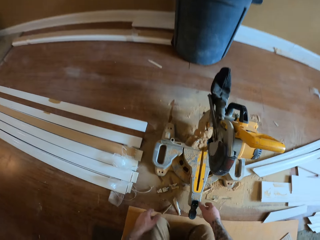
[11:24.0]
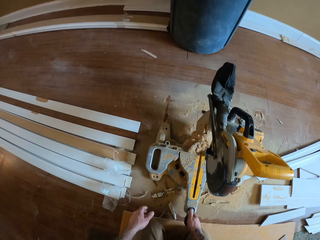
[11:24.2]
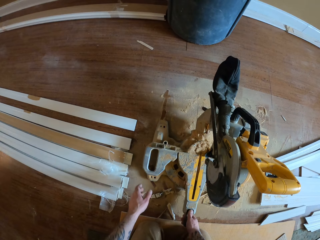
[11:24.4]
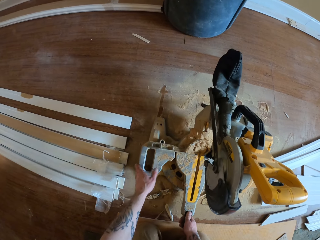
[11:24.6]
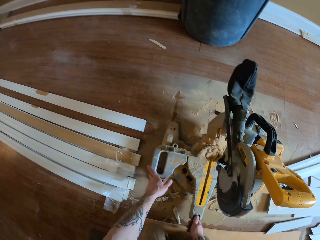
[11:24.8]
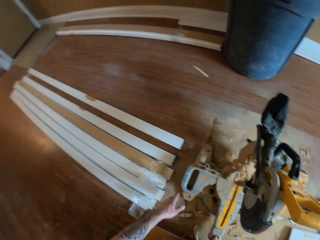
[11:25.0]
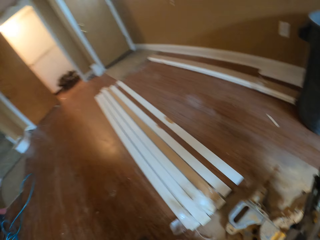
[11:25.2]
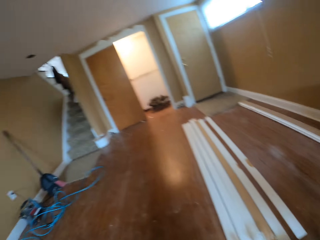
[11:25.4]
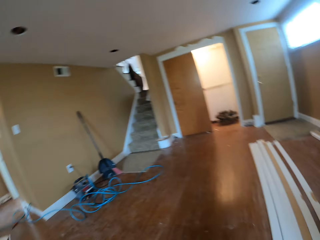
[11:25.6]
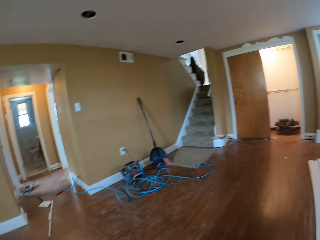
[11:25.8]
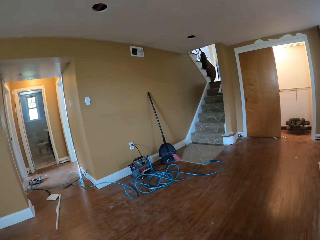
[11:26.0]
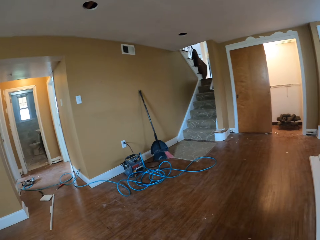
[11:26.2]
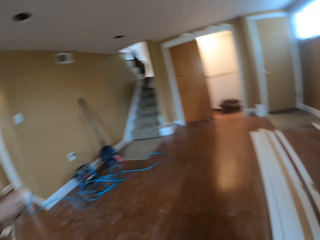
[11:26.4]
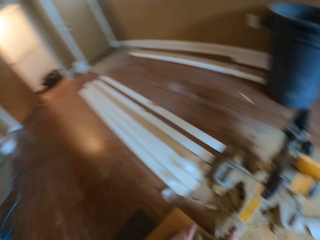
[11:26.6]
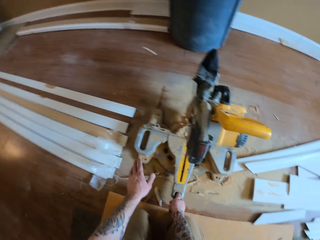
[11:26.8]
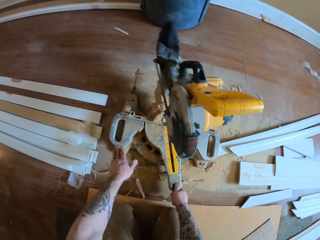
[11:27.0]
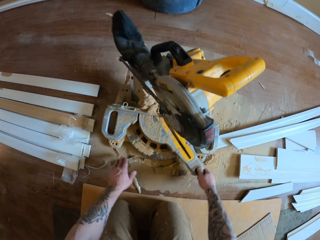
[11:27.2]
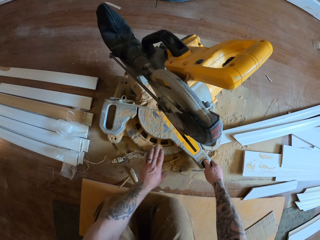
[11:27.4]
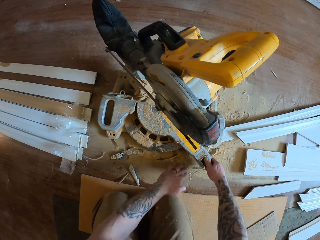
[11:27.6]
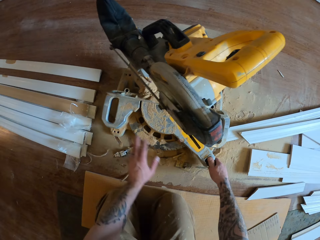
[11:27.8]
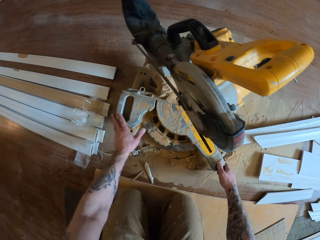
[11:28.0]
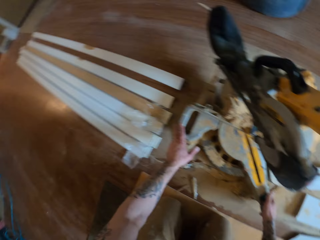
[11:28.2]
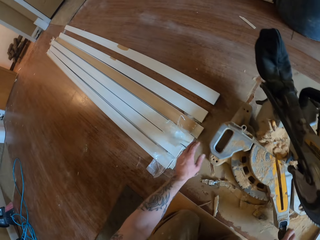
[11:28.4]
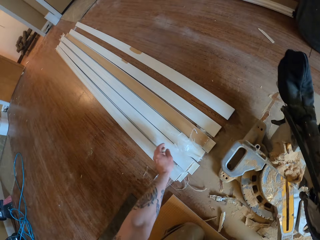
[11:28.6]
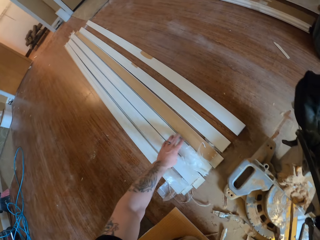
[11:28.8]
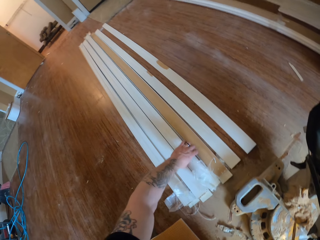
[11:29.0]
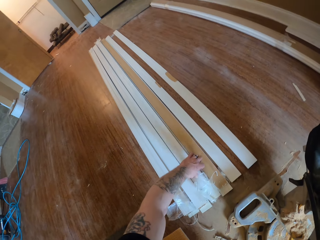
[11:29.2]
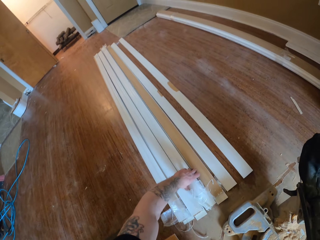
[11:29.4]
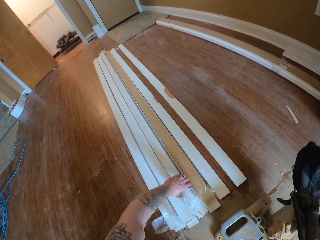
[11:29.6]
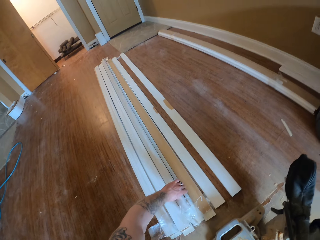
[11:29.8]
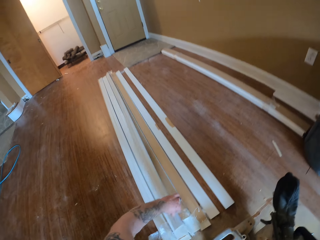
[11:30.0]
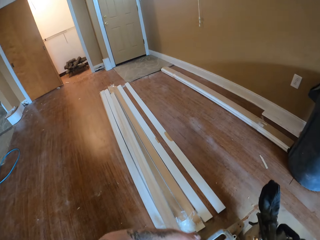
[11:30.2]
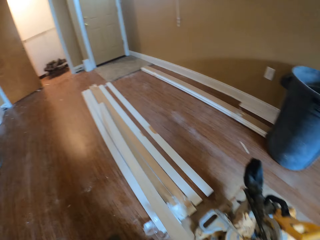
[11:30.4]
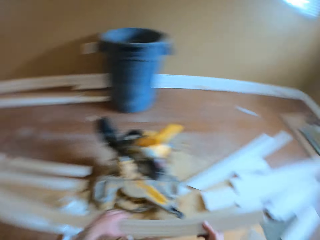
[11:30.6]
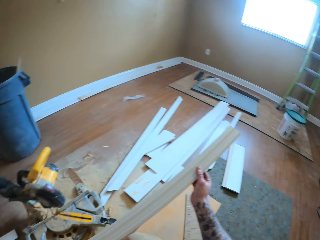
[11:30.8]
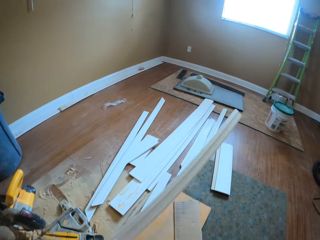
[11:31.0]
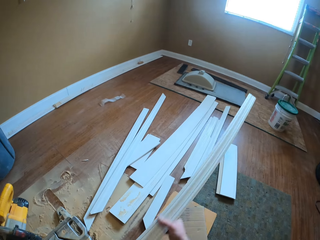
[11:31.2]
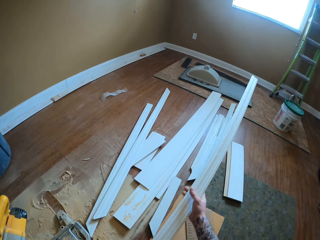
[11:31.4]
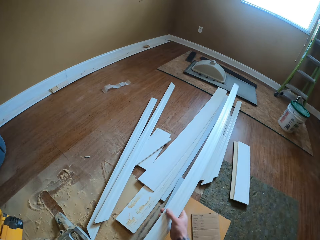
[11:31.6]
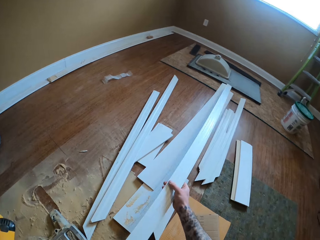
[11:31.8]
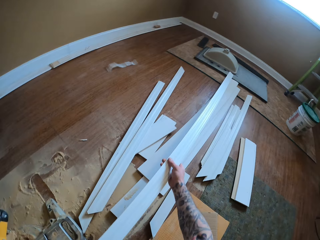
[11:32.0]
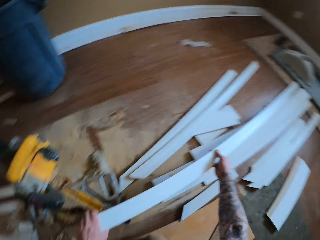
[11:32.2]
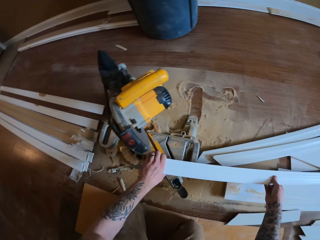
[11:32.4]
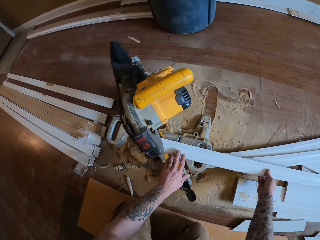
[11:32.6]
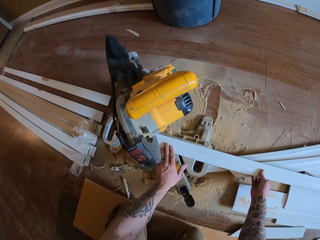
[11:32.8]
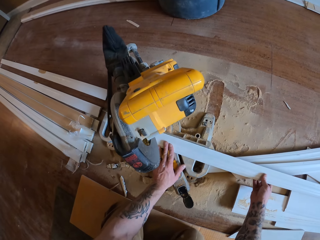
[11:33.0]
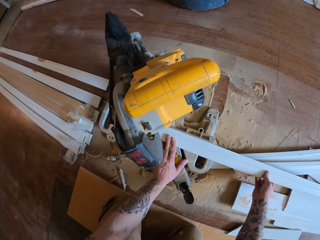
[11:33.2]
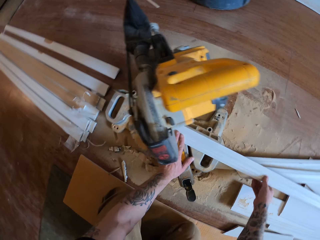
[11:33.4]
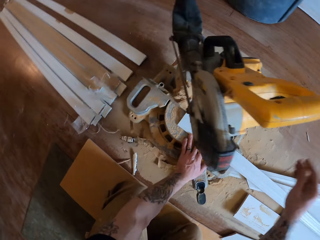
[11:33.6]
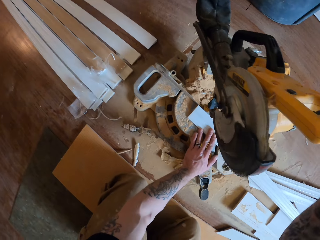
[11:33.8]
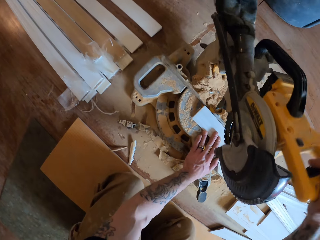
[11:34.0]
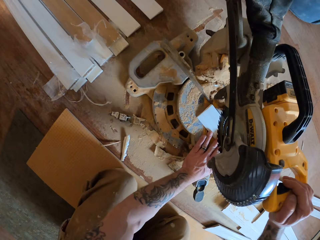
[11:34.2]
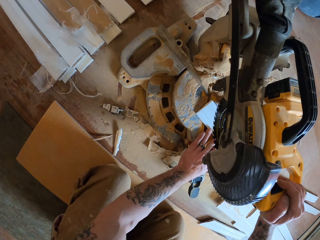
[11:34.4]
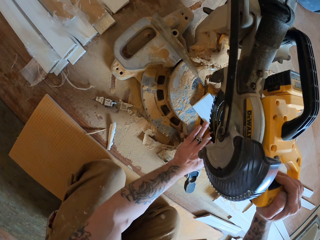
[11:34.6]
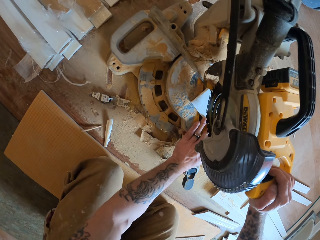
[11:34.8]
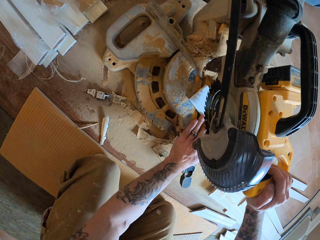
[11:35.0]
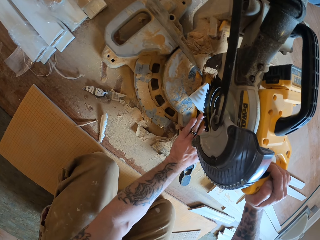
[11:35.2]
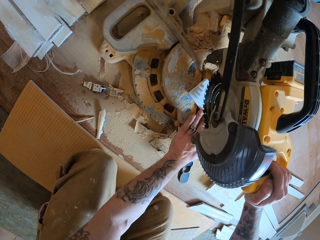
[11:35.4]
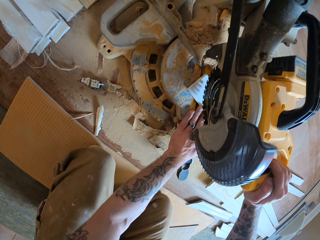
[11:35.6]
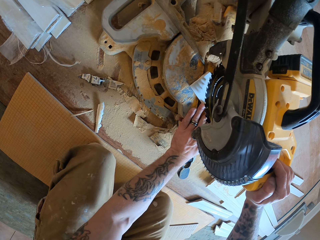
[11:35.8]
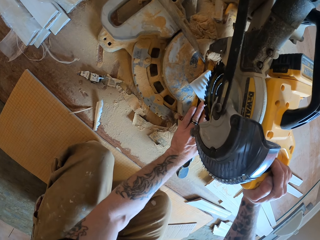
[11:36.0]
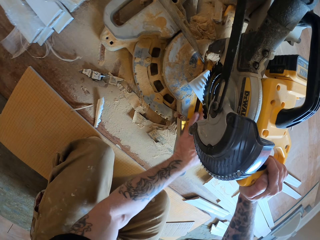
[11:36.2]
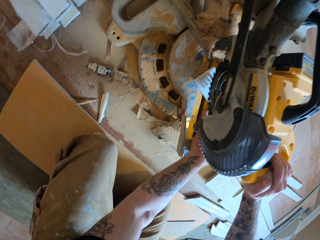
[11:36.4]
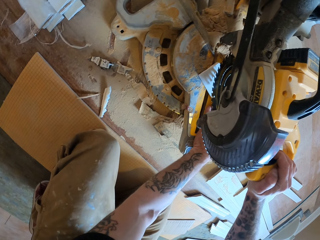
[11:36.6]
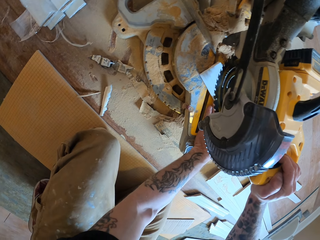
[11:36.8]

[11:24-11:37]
The camera wearer holds the saw machine. He touches the rotary saw. He adjusts the rotary saw. He twists the saw machine. He takes a piece of wood with his left hand. He puts the piece of wood on the saw machine. He cuts the piece of wood.

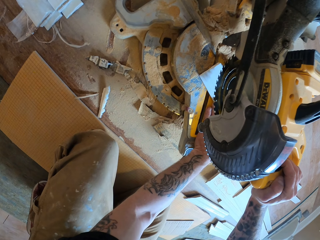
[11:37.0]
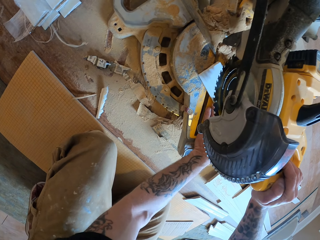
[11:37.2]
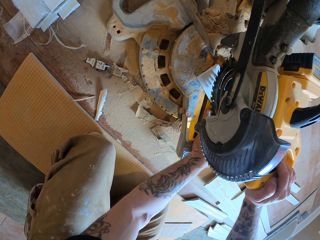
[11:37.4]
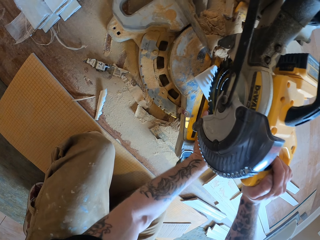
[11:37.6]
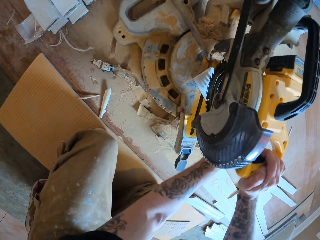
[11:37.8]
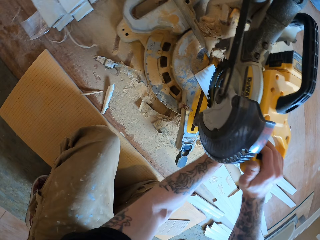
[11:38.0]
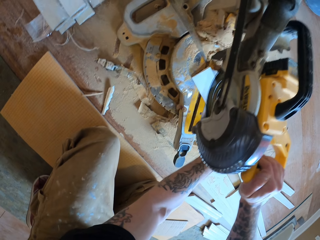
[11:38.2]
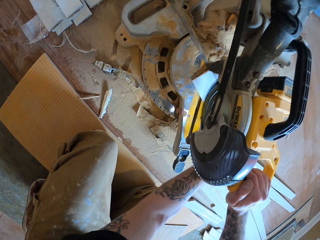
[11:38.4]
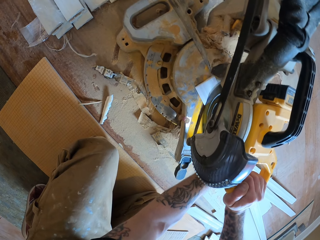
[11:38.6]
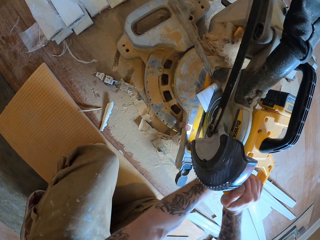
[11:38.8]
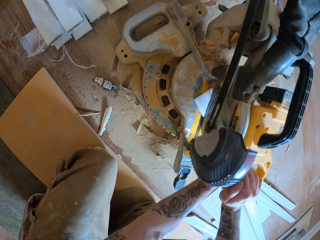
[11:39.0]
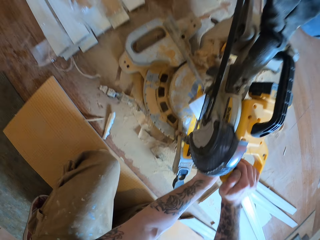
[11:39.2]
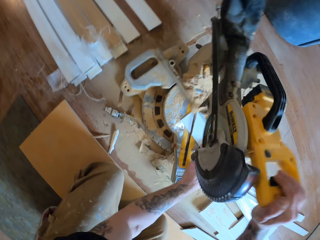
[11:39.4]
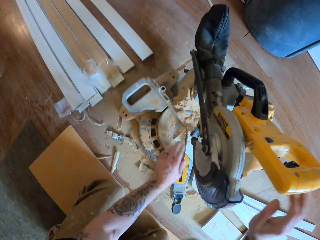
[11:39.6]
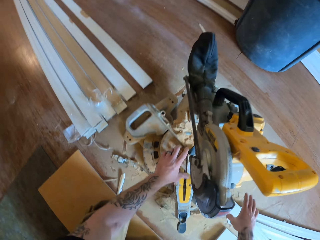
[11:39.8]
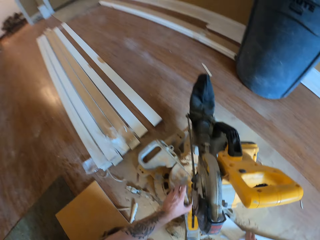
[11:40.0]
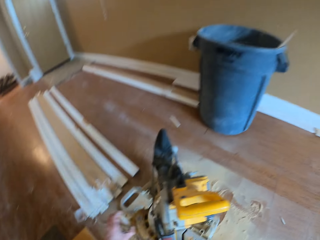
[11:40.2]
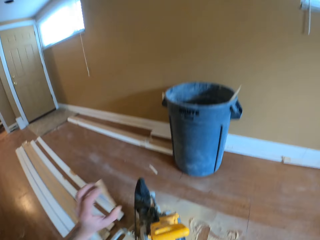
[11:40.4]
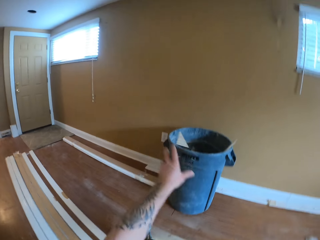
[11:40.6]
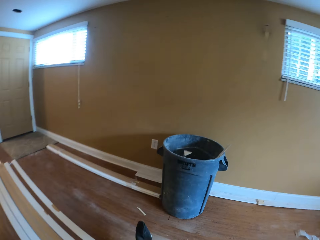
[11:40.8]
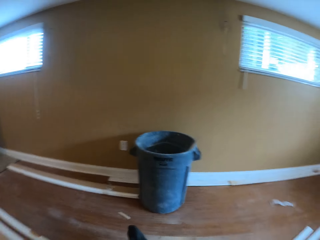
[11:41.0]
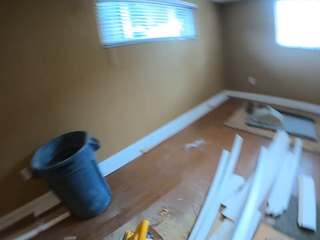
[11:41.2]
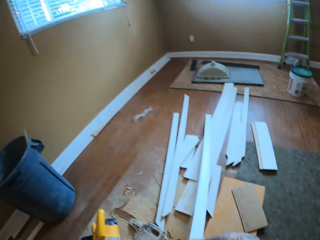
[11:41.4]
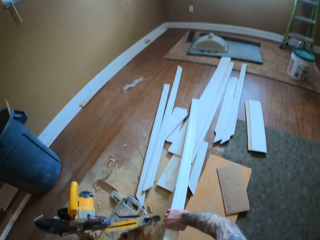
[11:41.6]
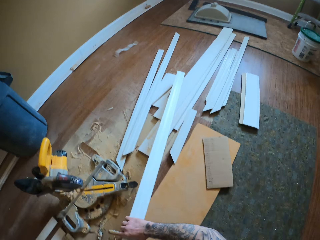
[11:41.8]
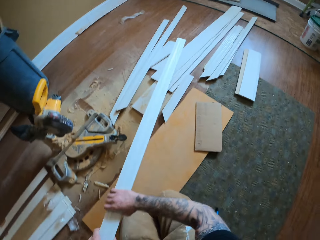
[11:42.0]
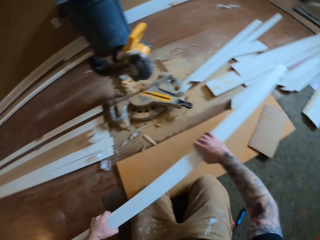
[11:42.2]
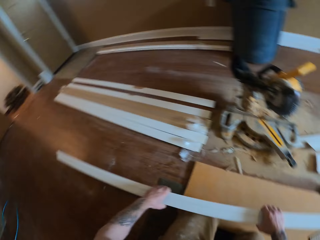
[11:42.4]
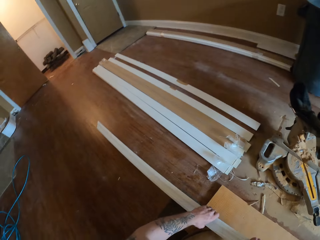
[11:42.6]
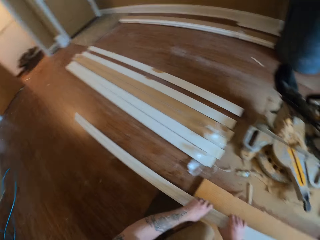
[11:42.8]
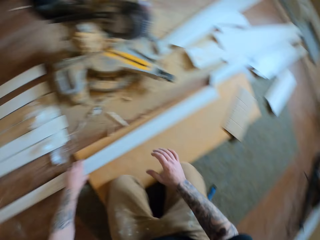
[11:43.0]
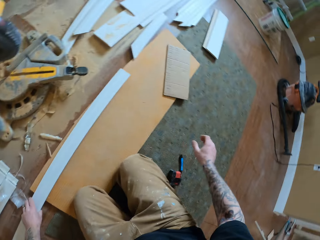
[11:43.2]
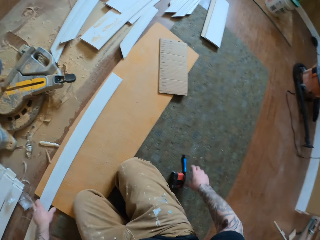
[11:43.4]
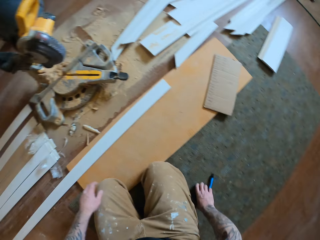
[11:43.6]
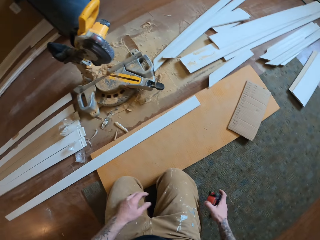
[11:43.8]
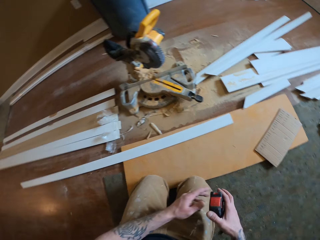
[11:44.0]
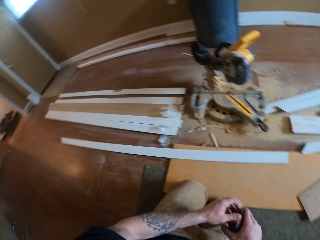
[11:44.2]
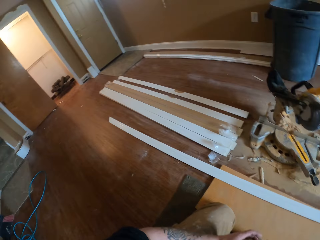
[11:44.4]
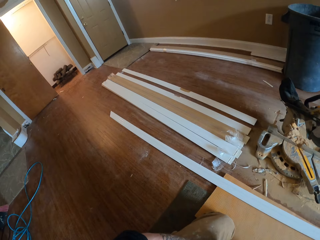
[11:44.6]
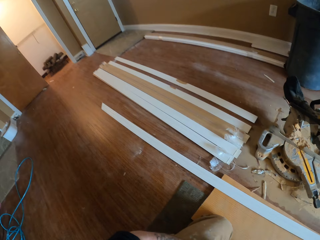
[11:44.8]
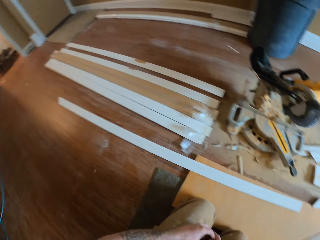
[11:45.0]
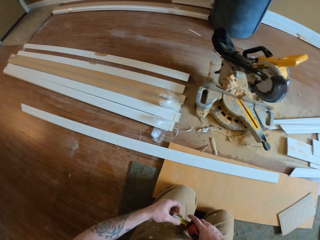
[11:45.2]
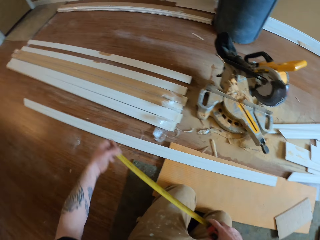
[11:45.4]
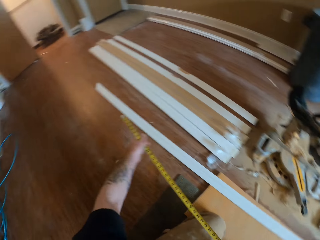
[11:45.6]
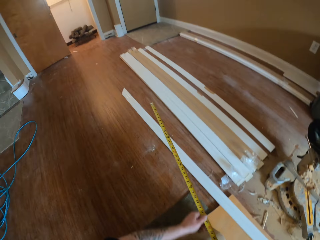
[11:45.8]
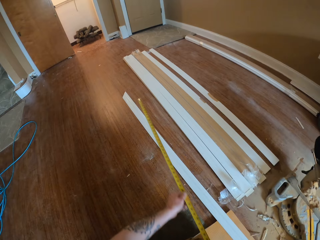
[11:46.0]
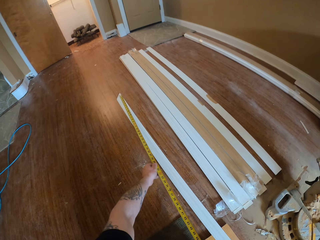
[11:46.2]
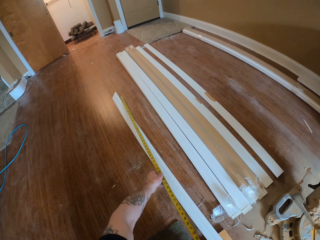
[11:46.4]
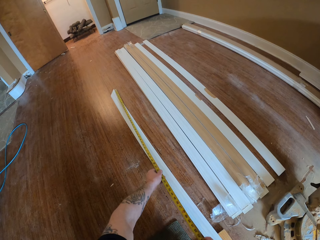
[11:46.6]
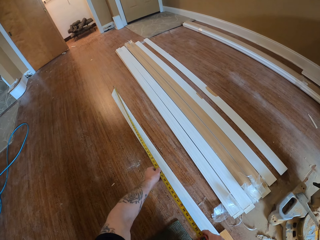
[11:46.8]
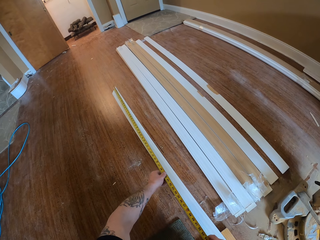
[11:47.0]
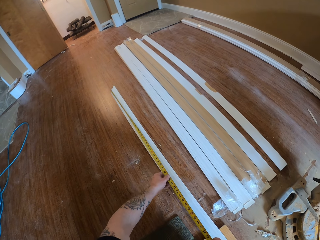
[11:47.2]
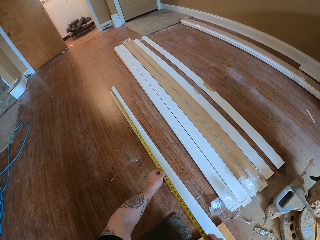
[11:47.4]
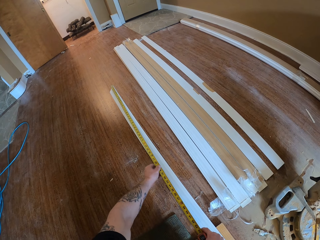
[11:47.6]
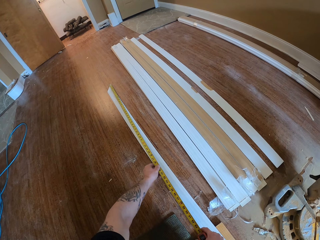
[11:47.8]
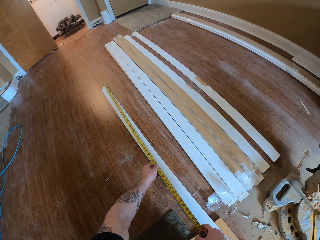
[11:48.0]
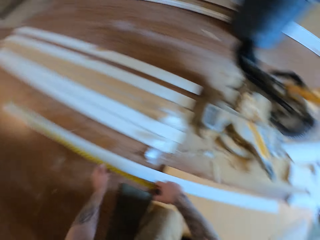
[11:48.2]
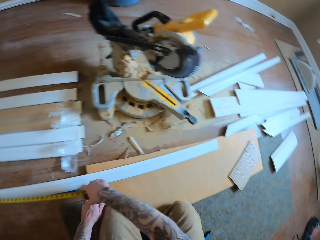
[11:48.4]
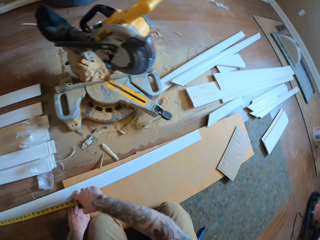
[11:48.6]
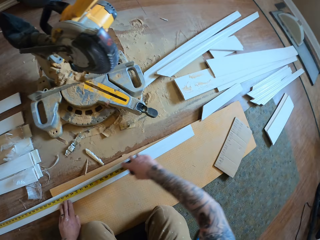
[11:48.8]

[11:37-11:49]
The camera wearer turns on the rotary saw. They cut the wood with the rotary saw. They take a small wood piece. They throw the small piece of wood in the dustbin. They position the wood on the floor. They pick up a metric tape measure. They pull the metric tape measure. They measure the piece of wood with the metric tape measure.
